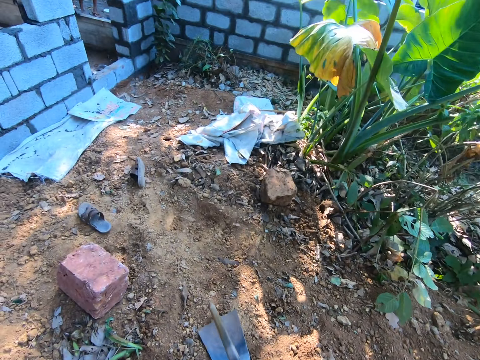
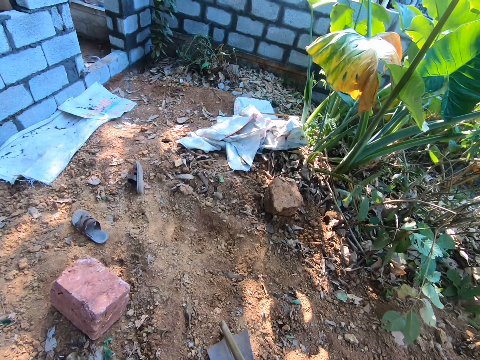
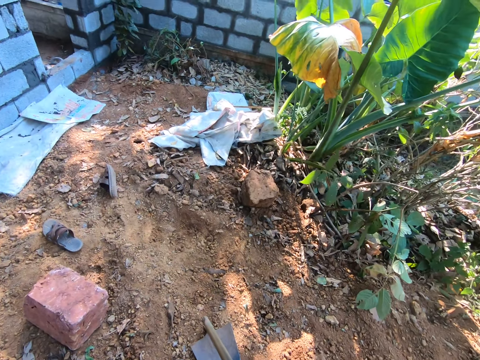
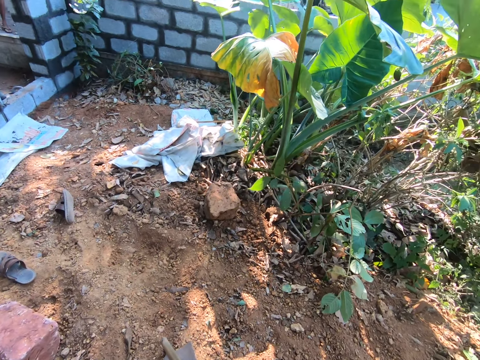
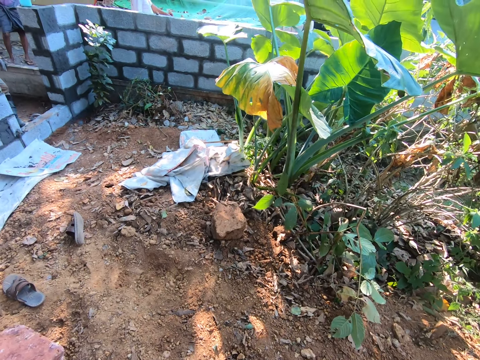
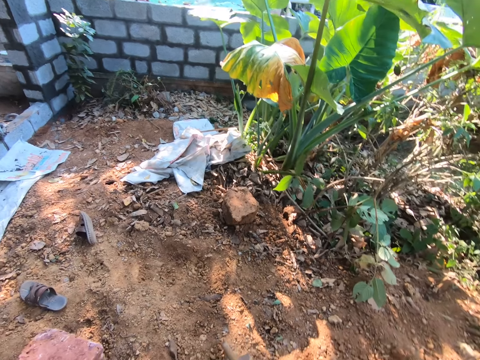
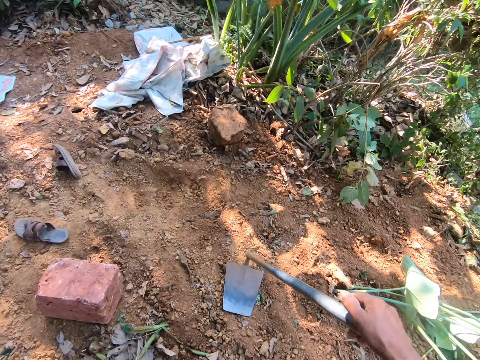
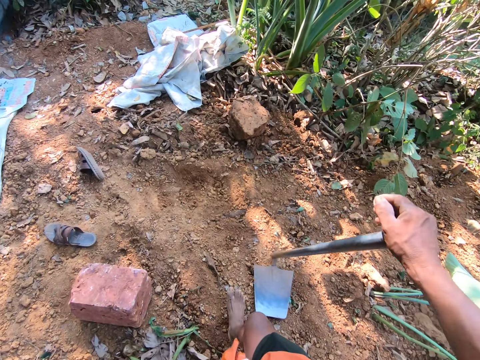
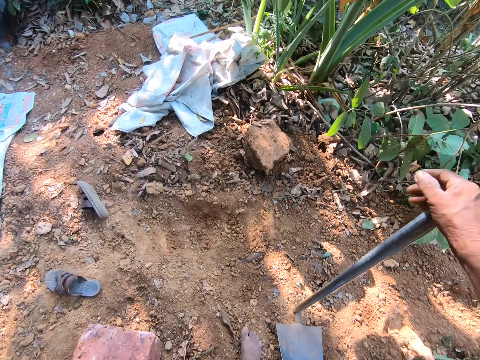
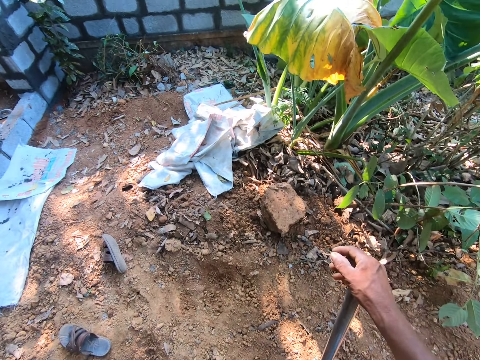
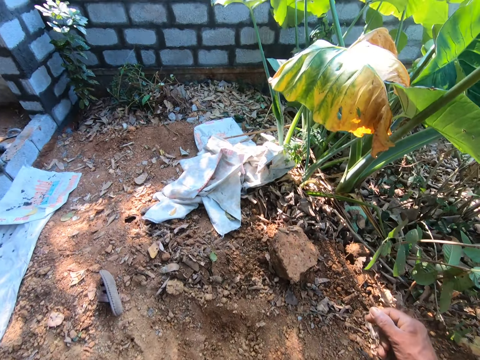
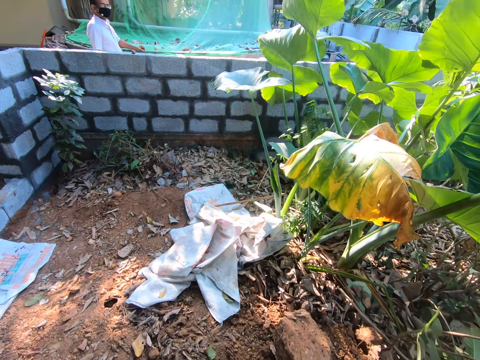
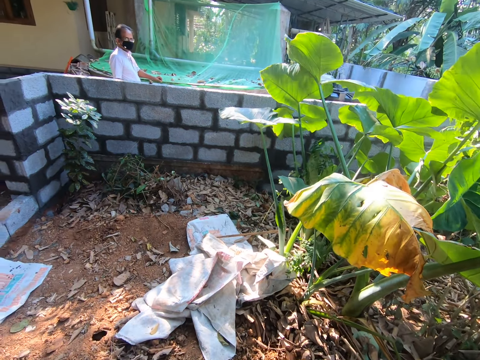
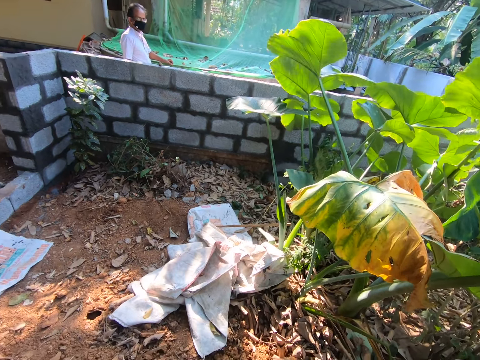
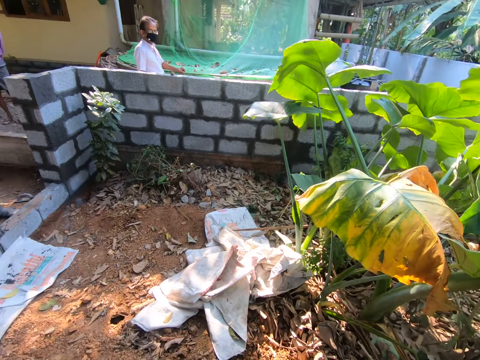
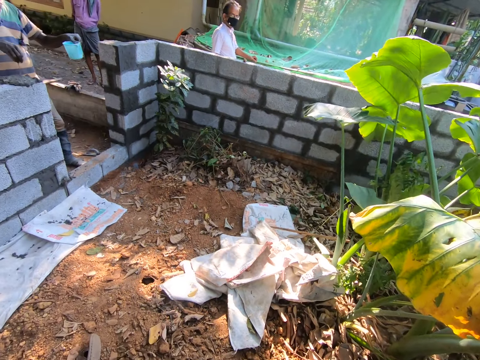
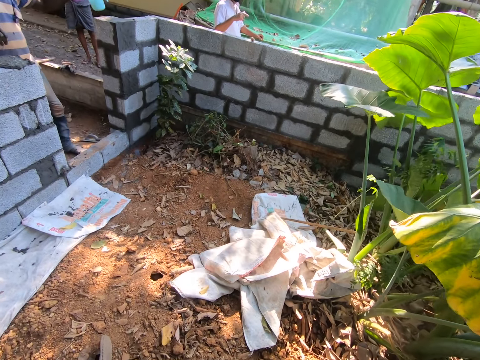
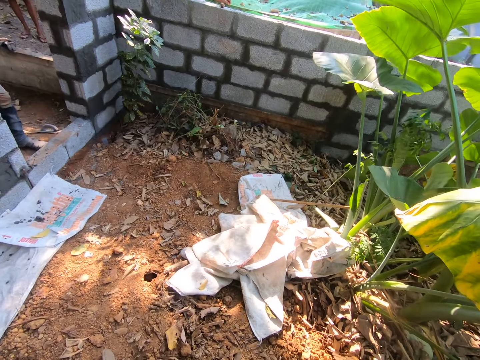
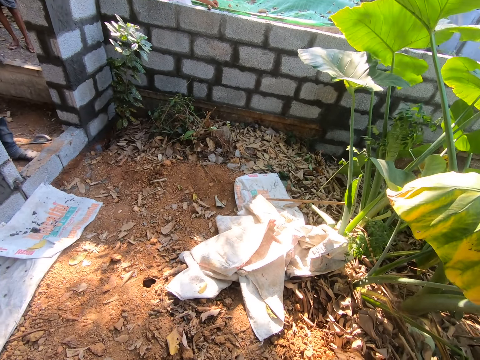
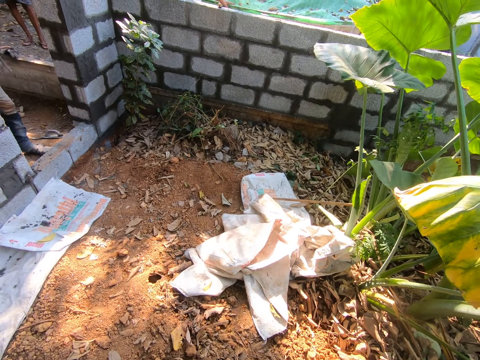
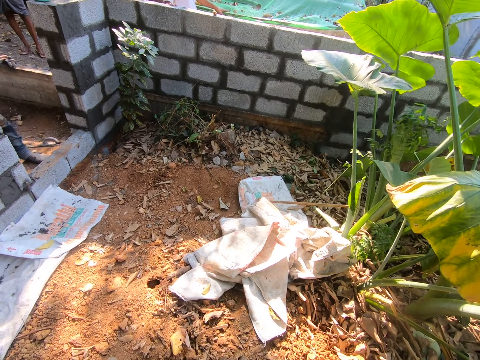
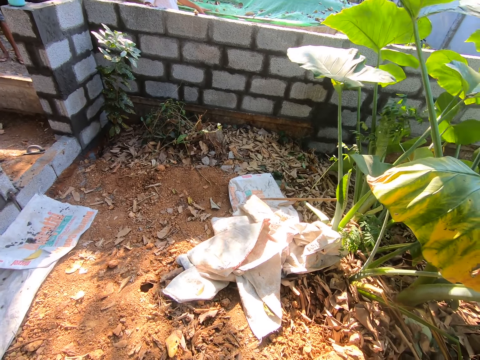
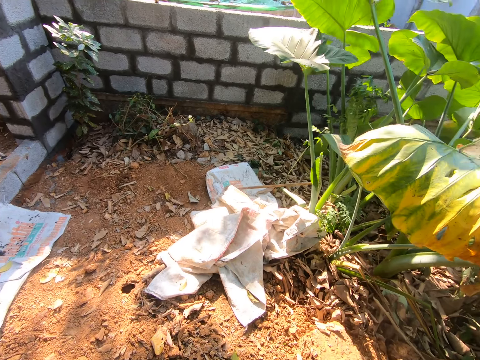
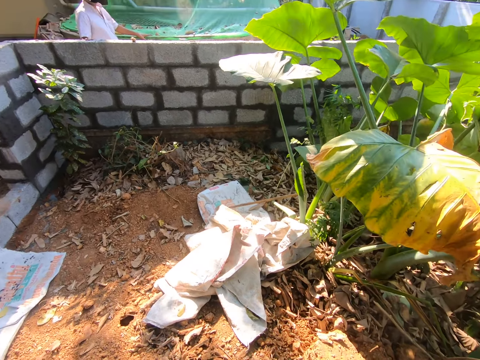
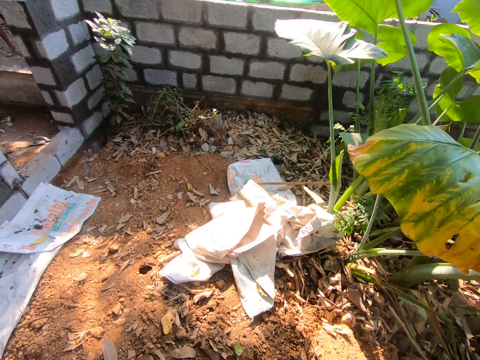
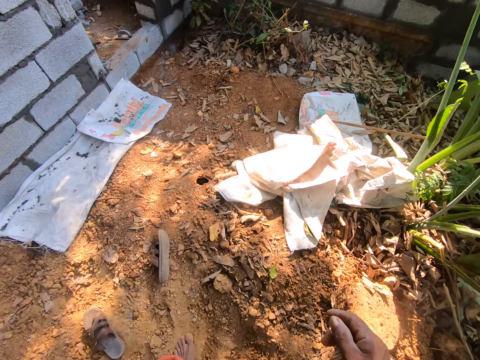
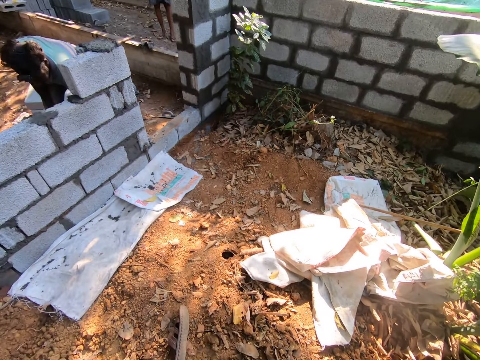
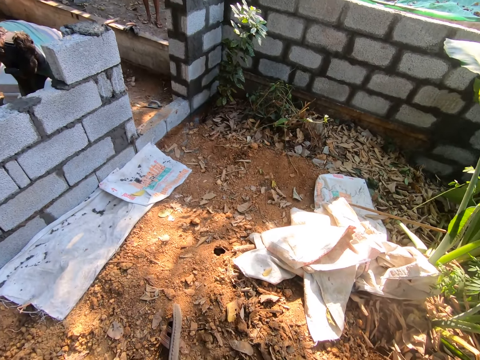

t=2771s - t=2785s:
The camera wearer holds the hoe with his right hand. He converses with a man. The other man holds a cup in his left hand. The other man sprinkles water on the blocks with his right hand. The camera wearer converses.

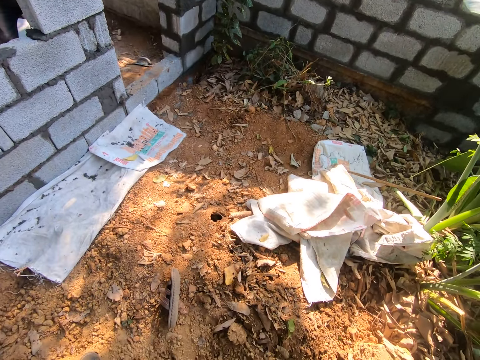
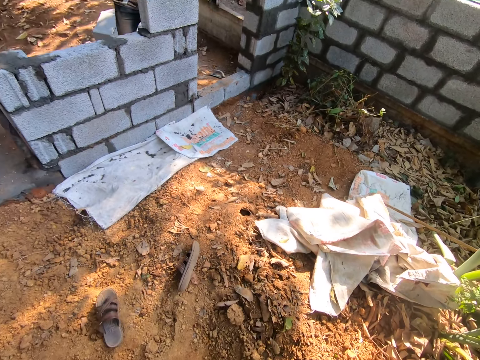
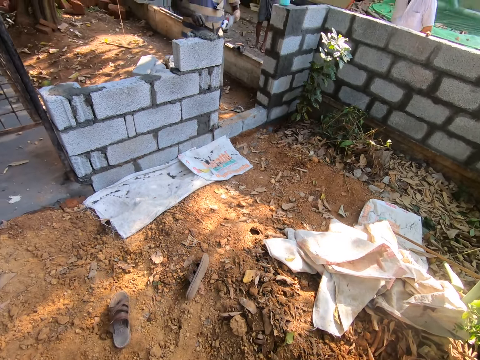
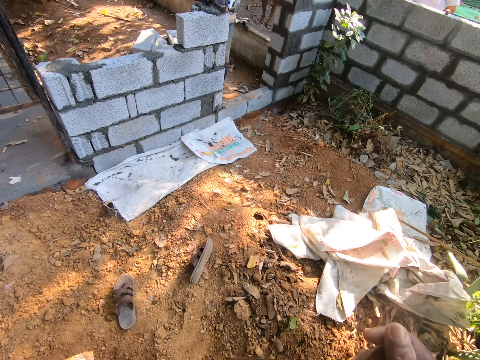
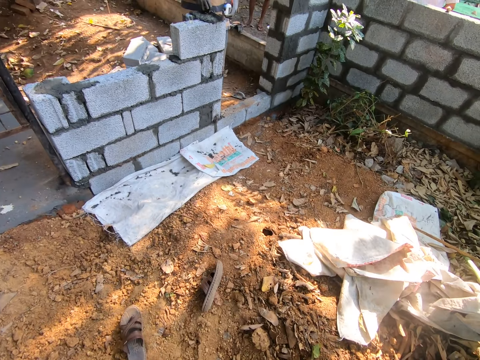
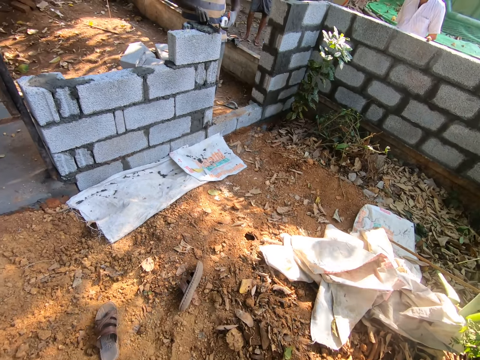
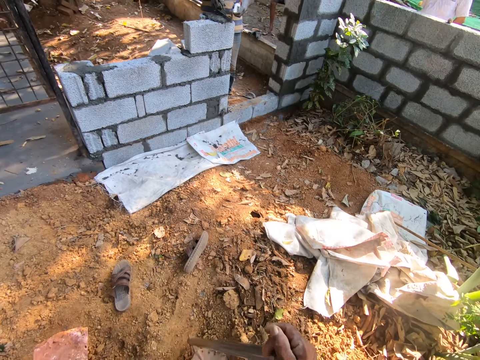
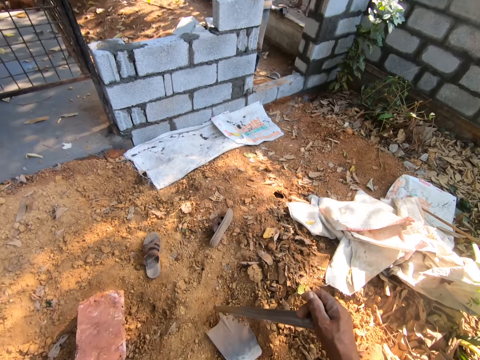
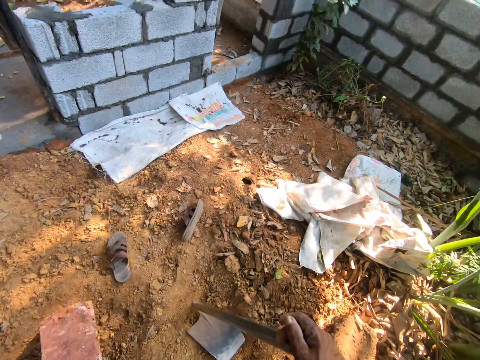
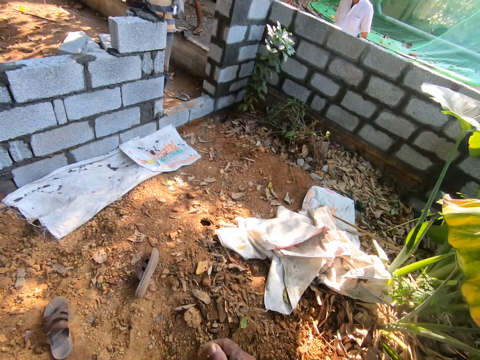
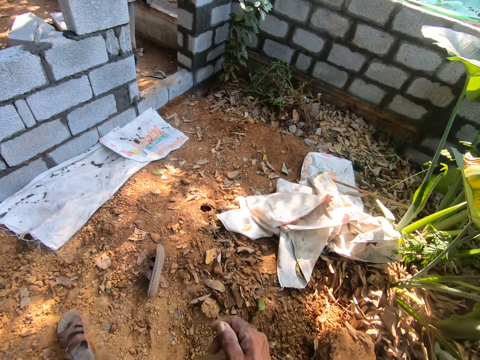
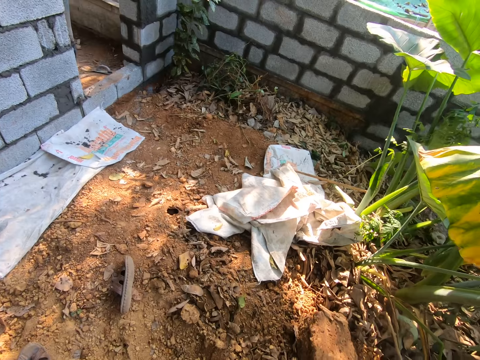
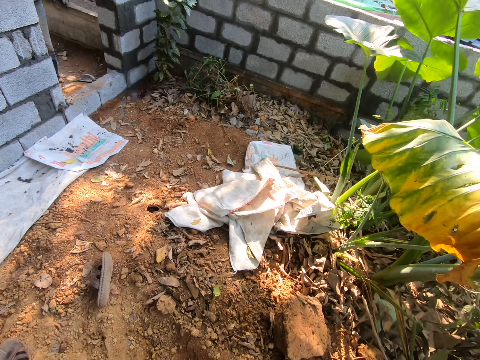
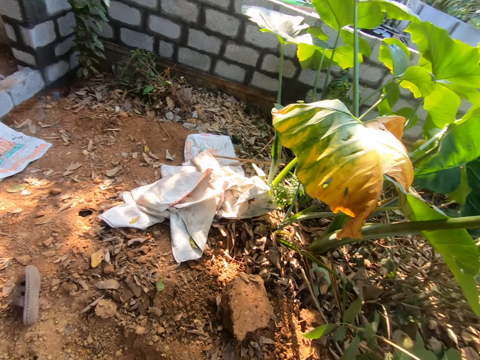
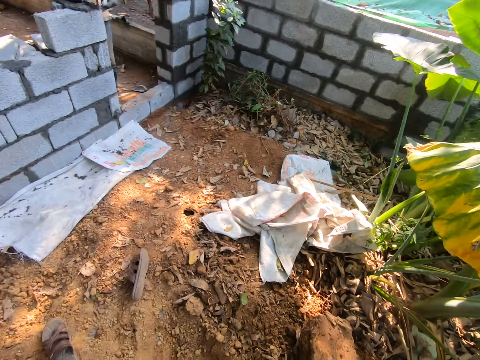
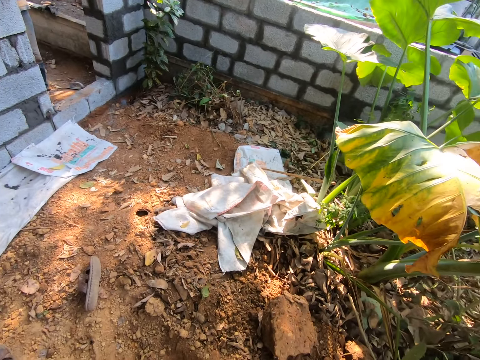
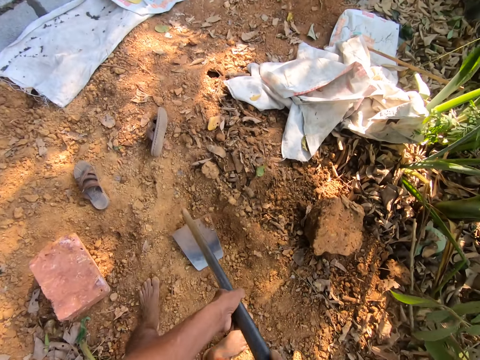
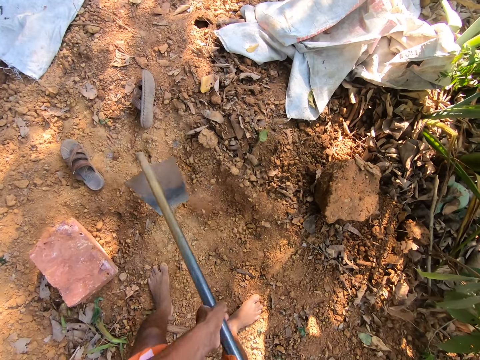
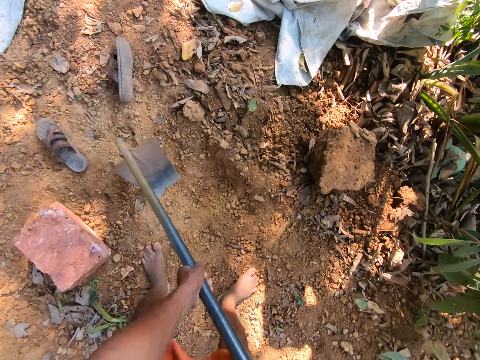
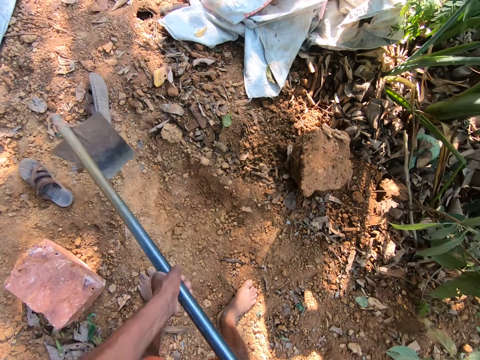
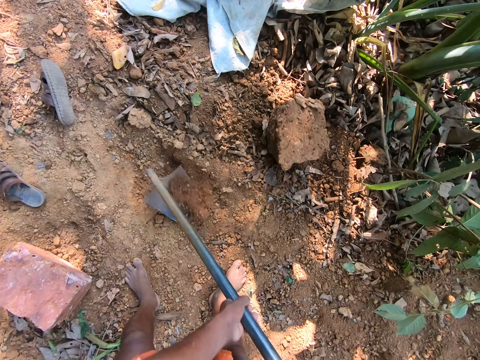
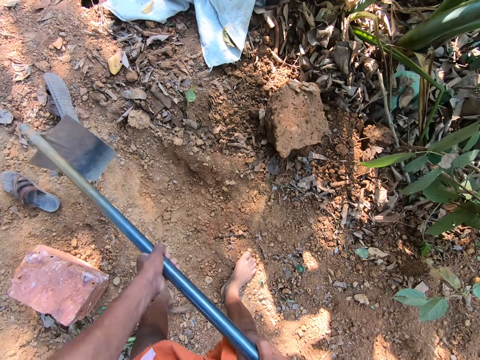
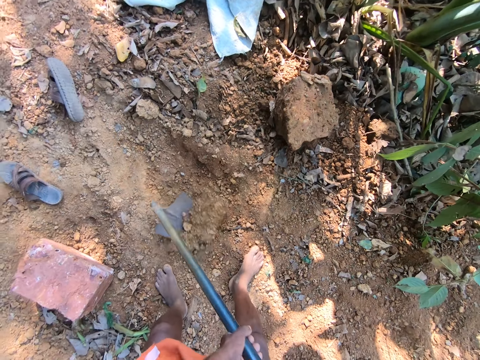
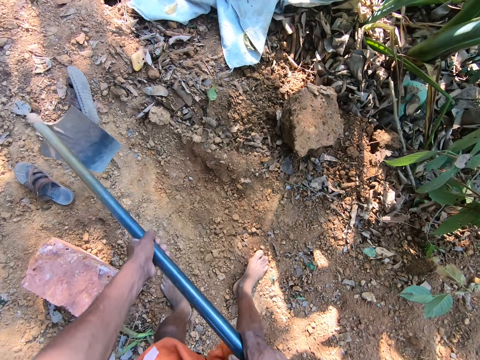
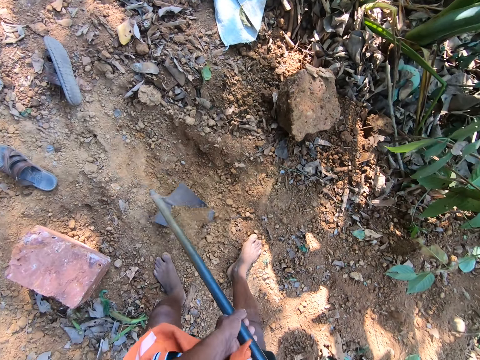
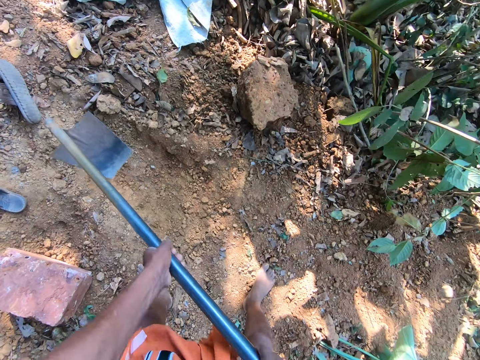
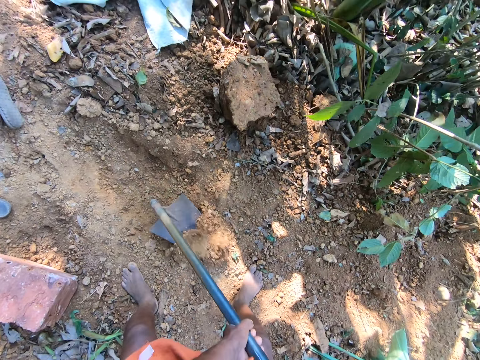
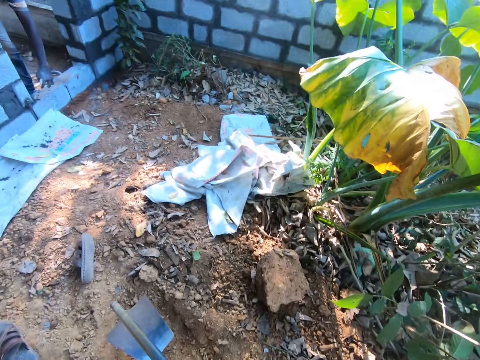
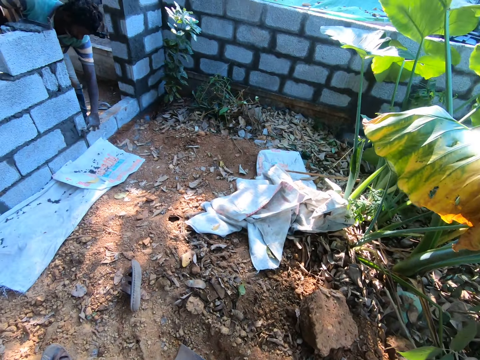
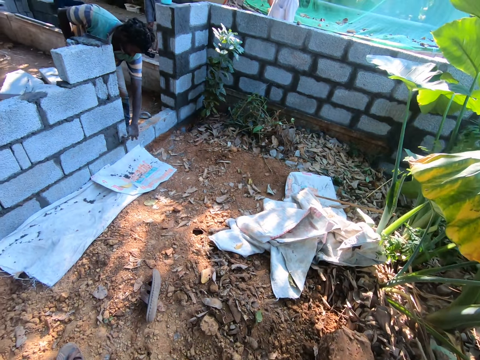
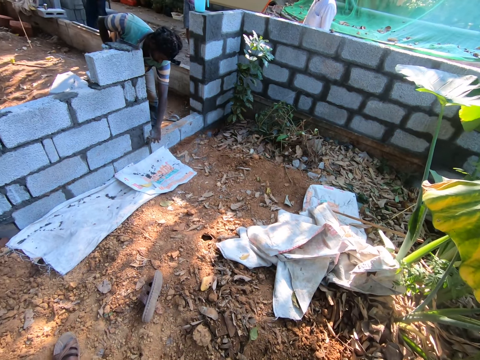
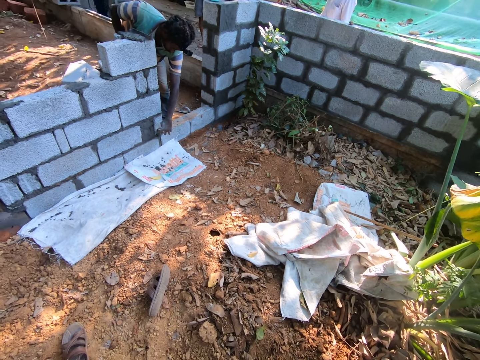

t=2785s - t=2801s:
A man builds a wall with brick. The man fills mortar in the block with the hand trowel in his right hand. The camera wearer digs the ground with the hoe in both hands. He touches the block with his left hand.
